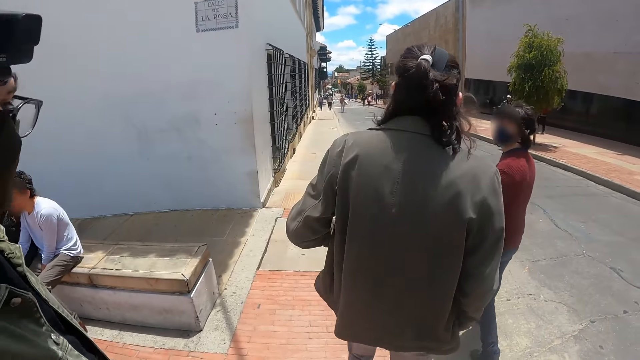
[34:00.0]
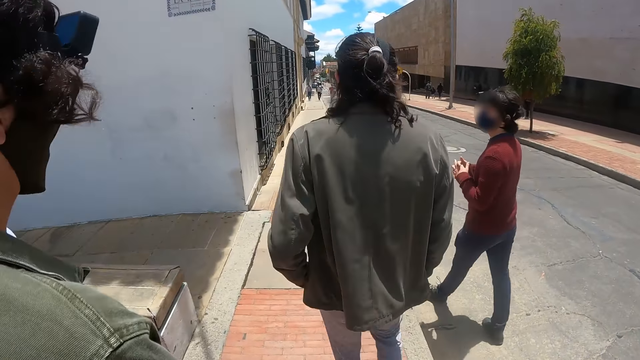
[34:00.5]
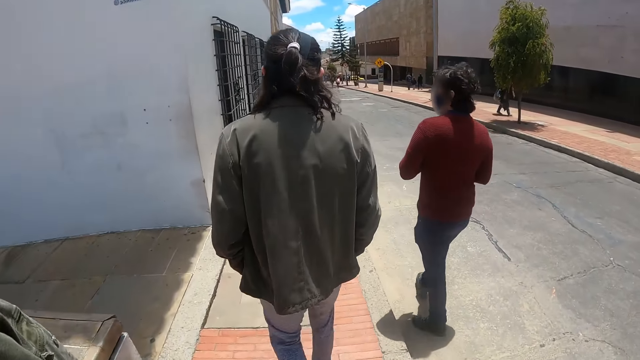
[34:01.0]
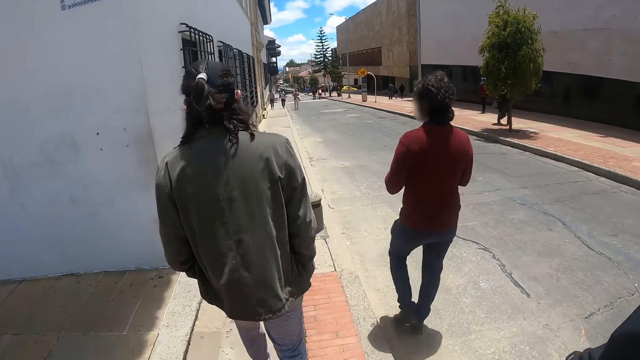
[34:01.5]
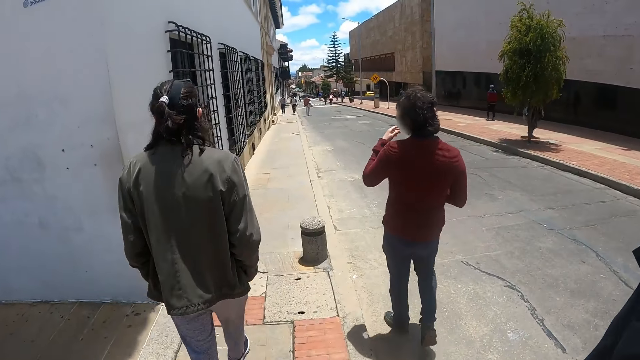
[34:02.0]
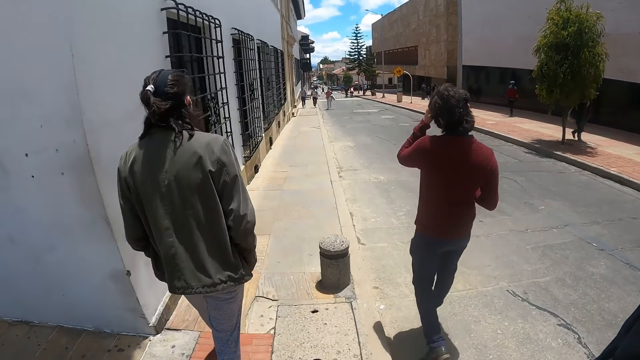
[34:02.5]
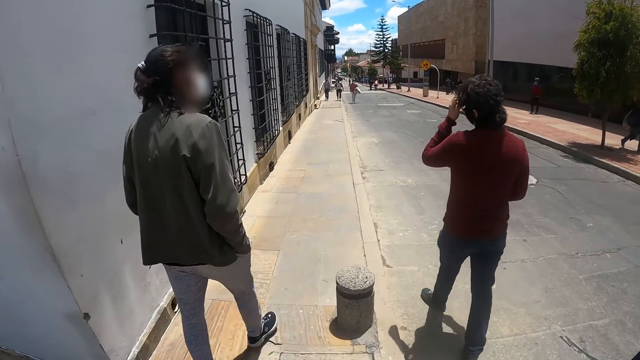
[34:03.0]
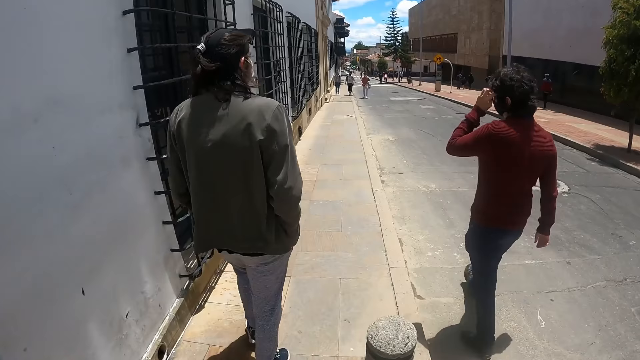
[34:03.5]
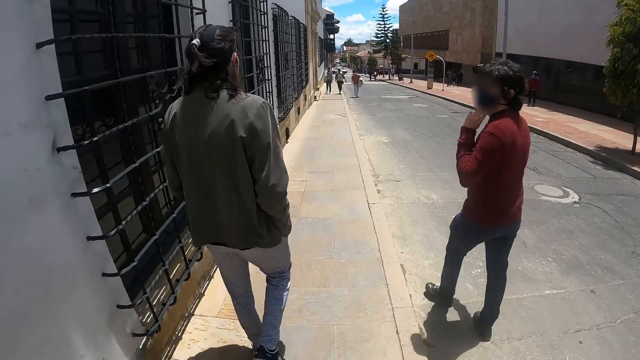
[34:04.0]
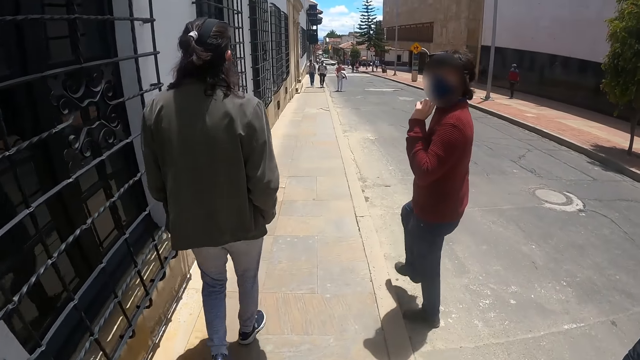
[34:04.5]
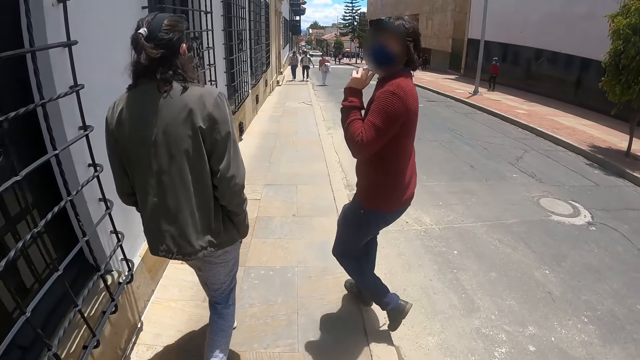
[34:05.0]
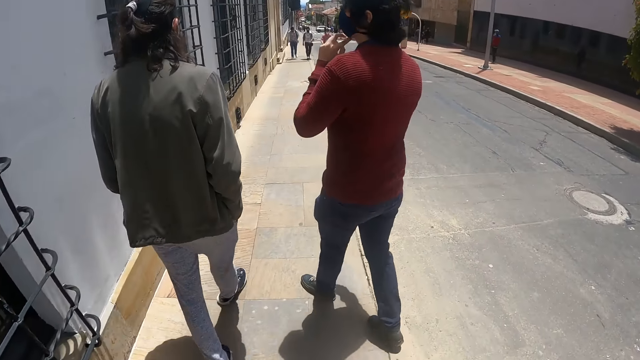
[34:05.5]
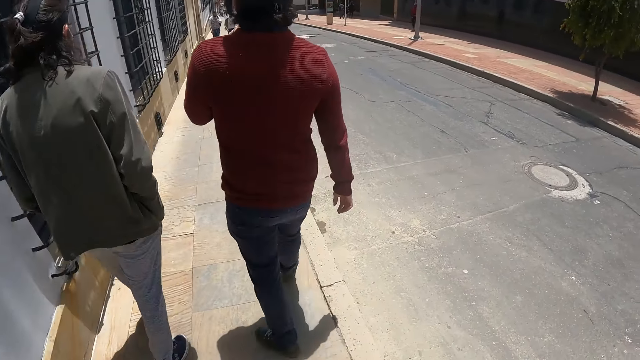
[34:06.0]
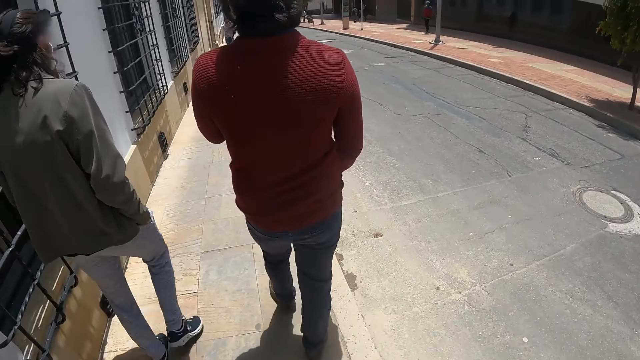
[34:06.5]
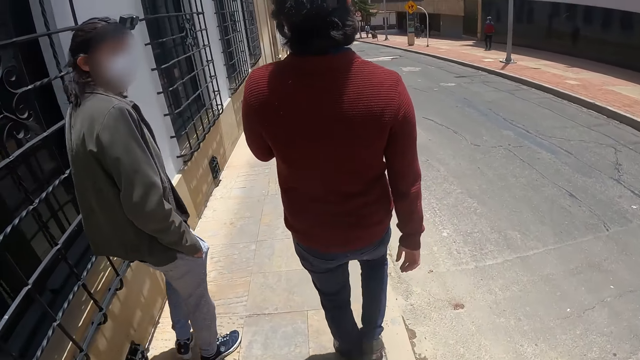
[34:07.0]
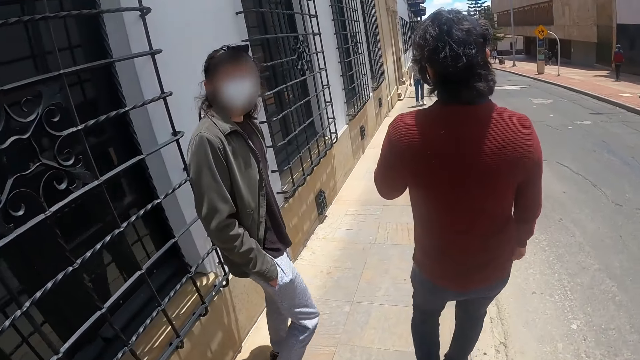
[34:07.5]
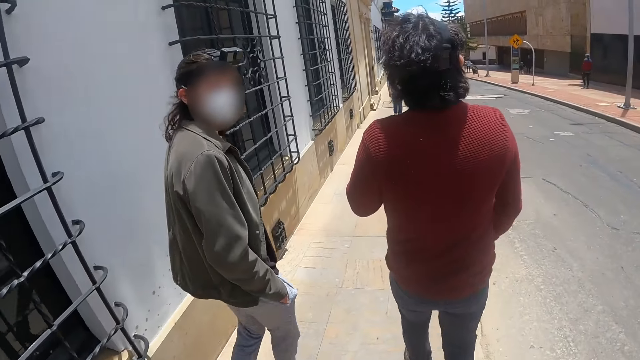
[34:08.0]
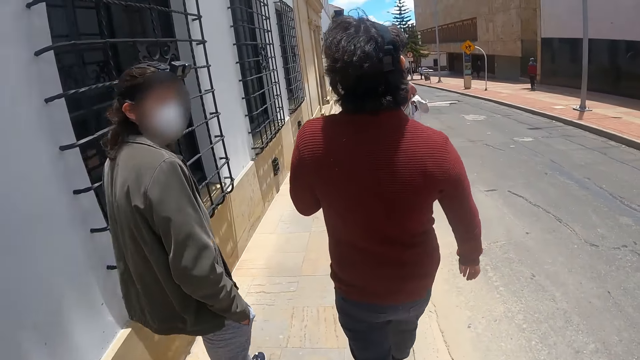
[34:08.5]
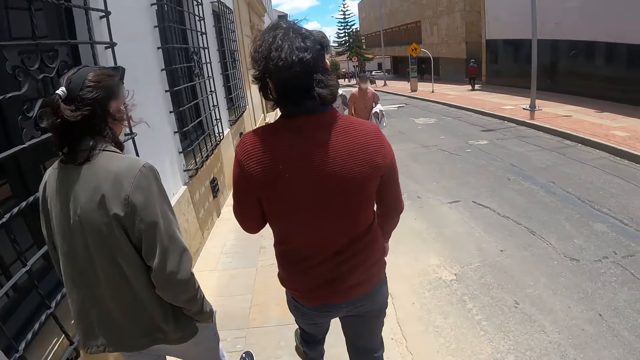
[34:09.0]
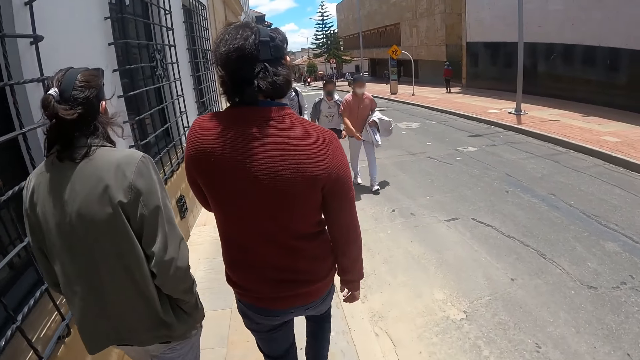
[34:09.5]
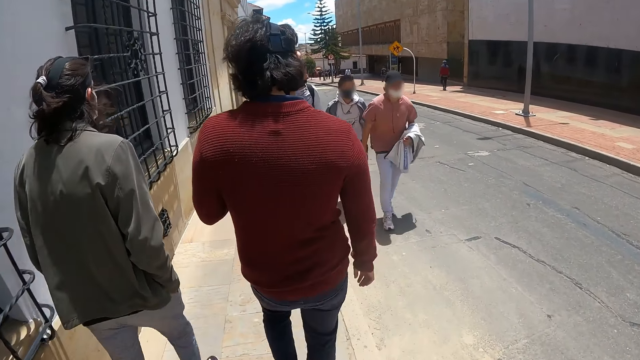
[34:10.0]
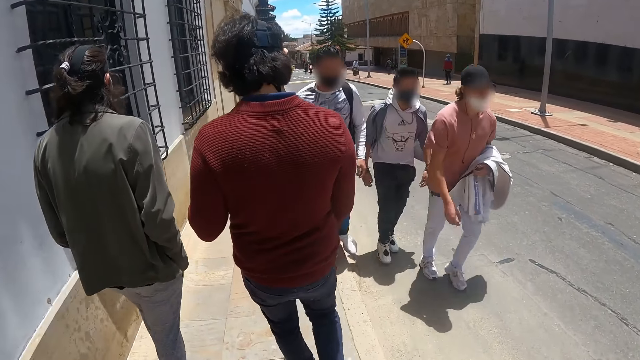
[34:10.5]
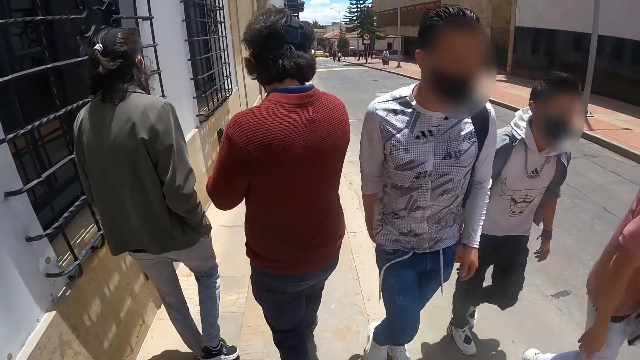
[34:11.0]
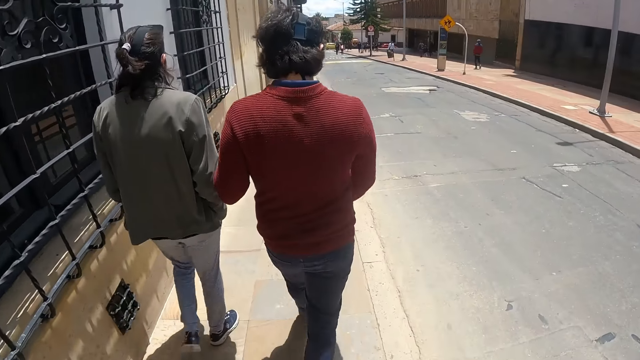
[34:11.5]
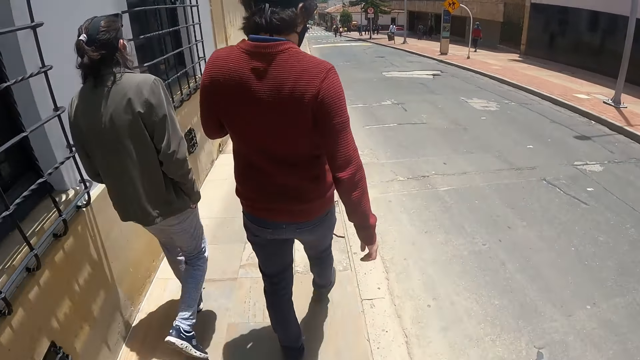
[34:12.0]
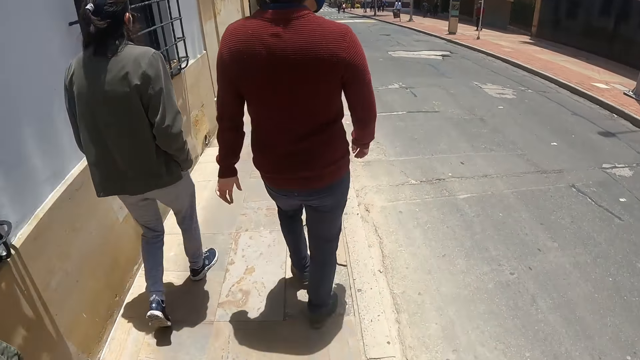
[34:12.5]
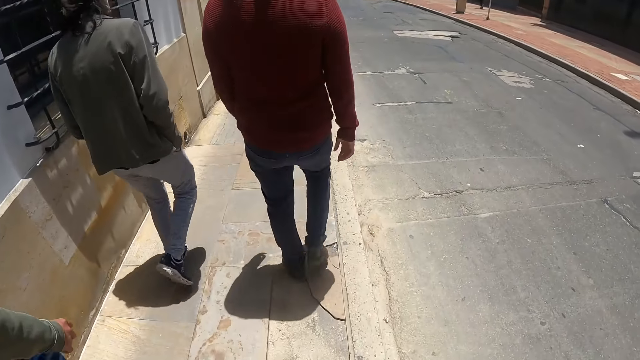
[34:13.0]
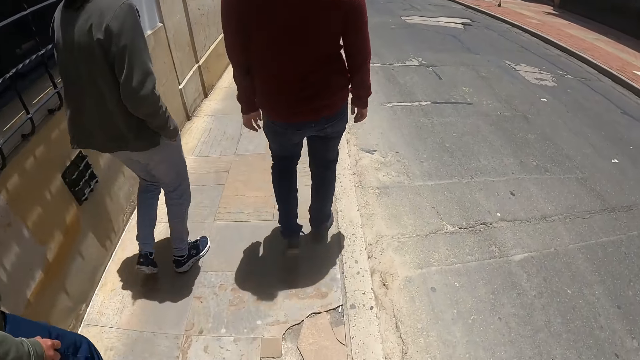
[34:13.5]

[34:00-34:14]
The camera wearer converses with a person. They walk along the road side.

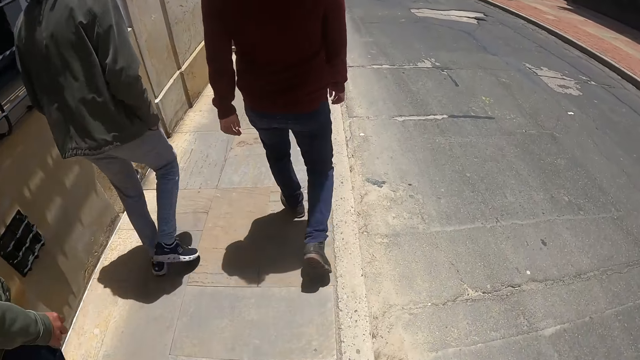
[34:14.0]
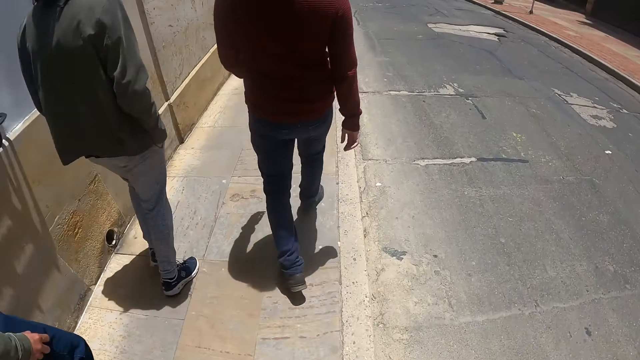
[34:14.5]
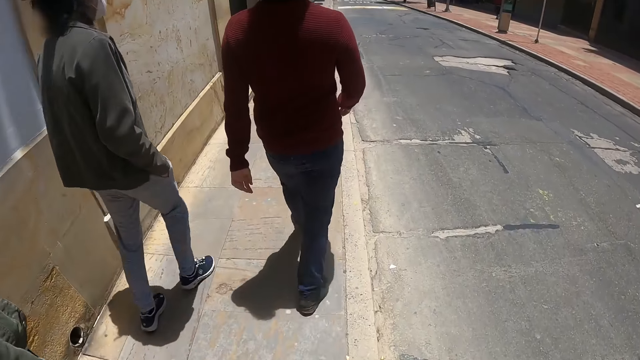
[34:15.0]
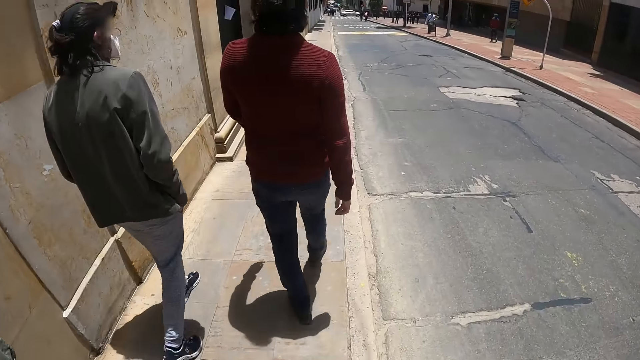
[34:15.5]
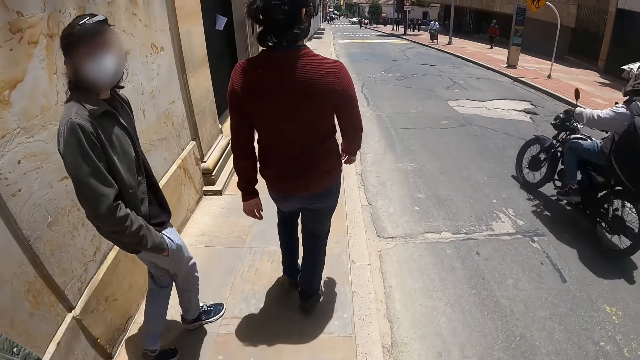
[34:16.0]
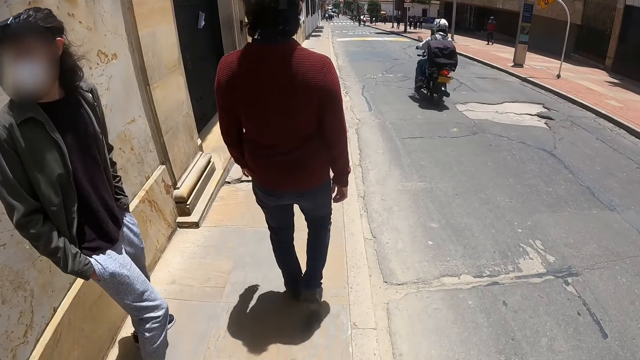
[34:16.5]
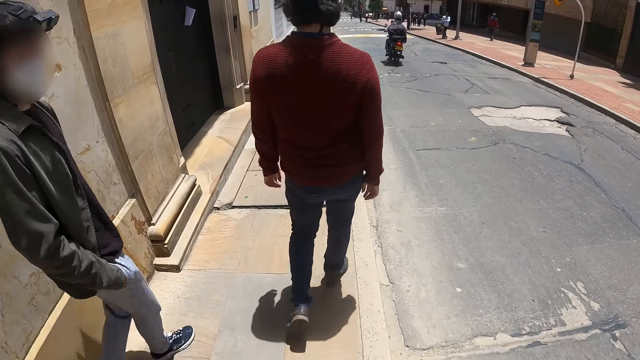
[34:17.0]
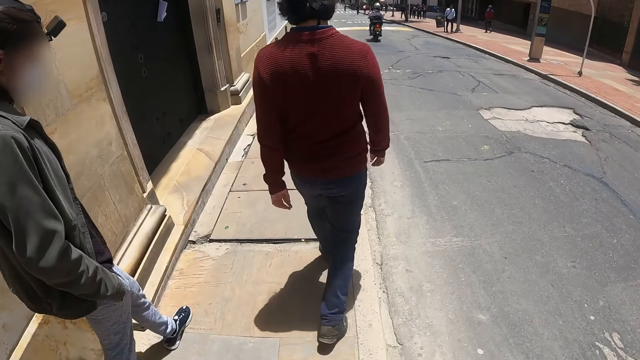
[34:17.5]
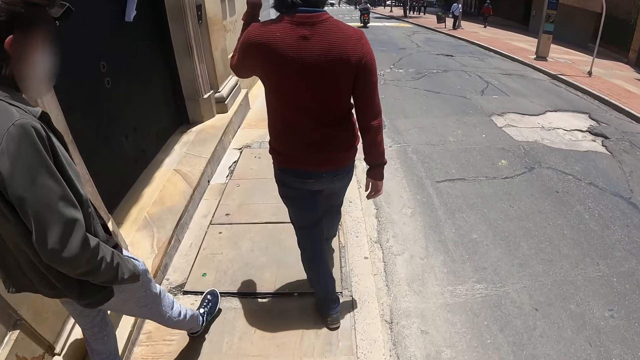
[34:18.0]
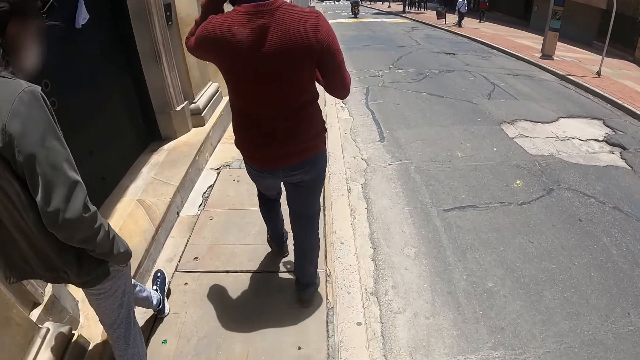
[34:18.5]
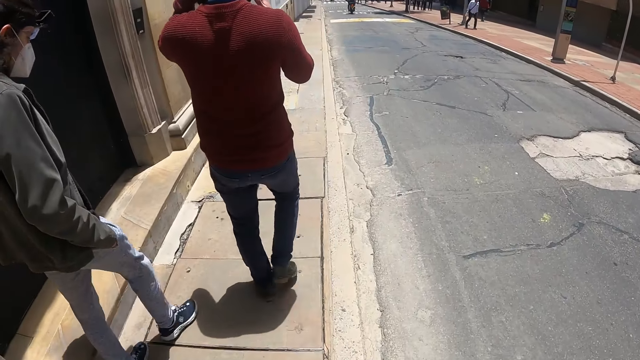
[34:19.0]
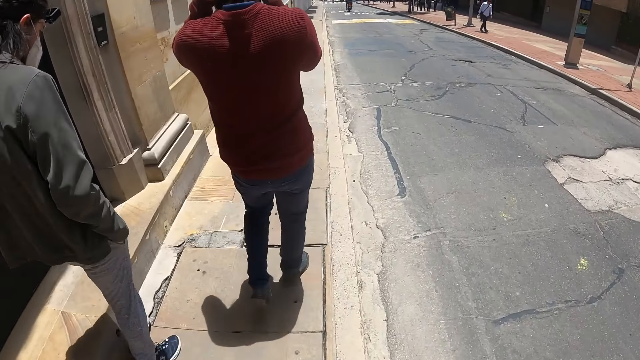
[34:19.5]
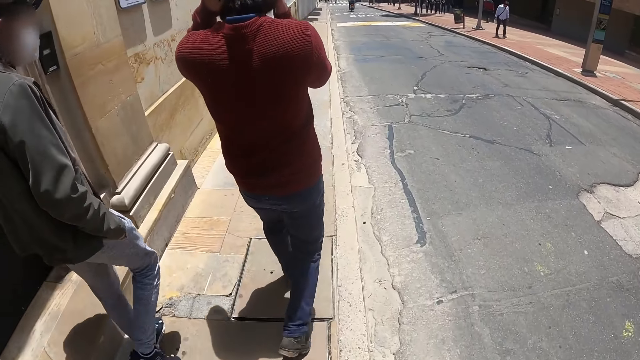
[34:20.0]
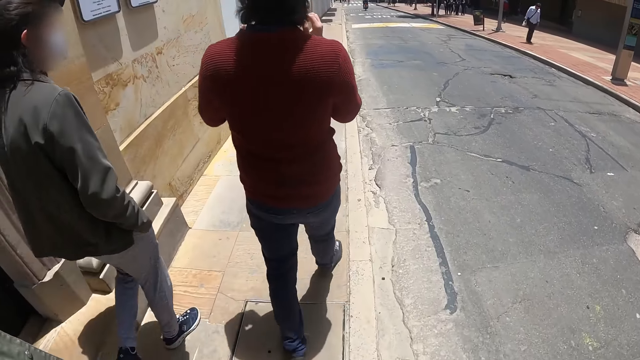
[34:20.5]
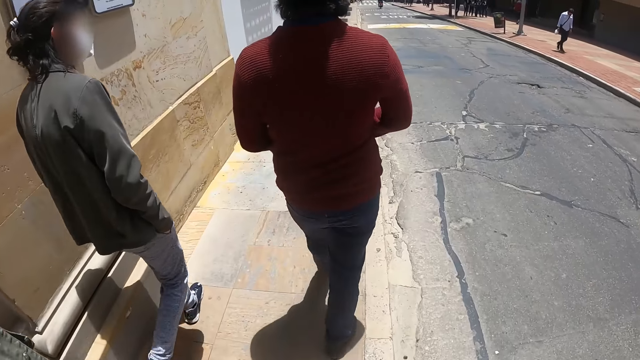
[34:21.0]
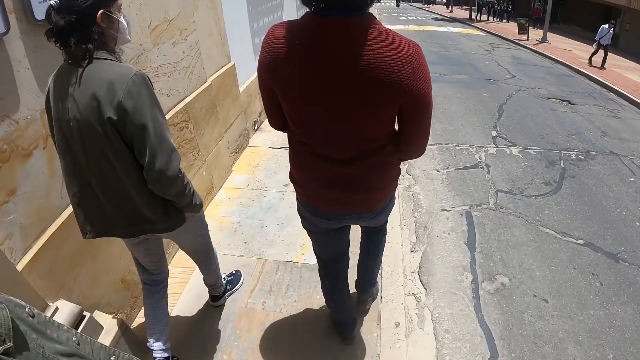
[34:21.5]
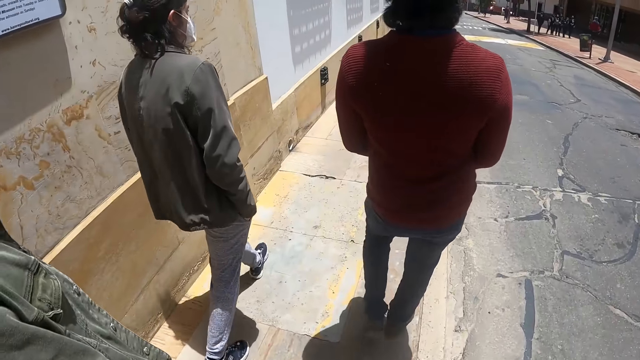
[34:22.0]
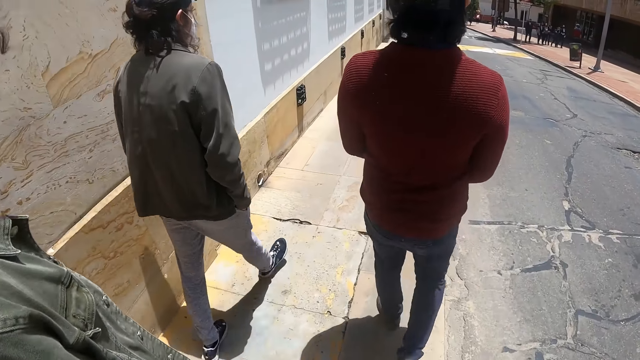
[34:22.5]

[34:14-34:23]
A person turns. The camera wearer walks along the road side.
